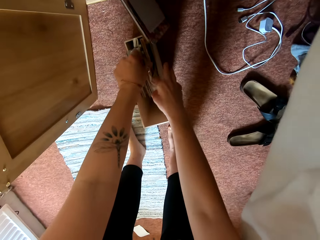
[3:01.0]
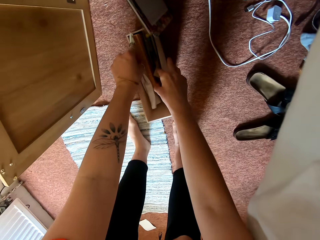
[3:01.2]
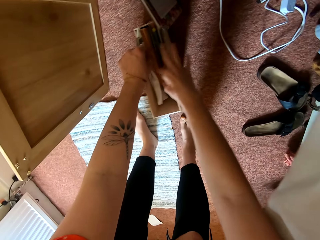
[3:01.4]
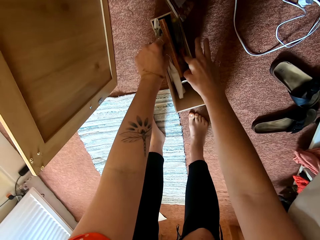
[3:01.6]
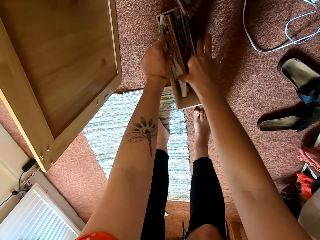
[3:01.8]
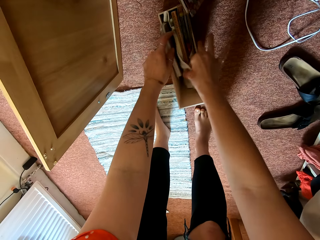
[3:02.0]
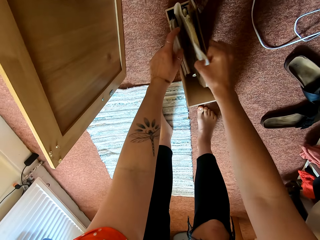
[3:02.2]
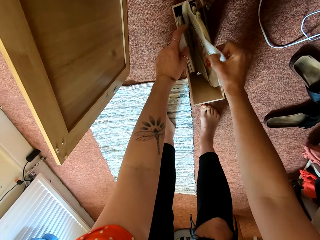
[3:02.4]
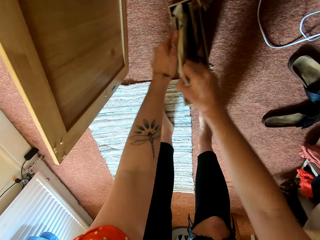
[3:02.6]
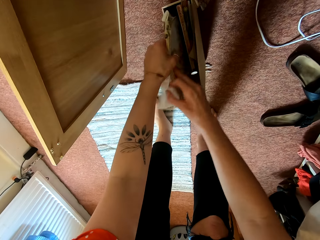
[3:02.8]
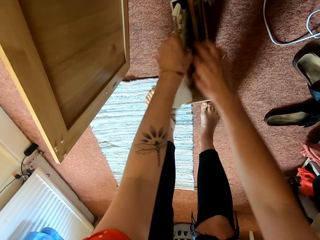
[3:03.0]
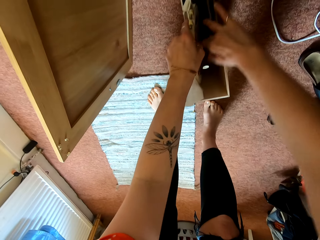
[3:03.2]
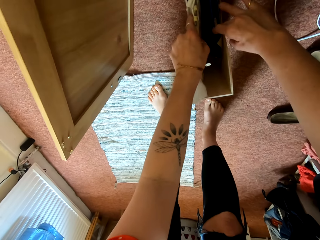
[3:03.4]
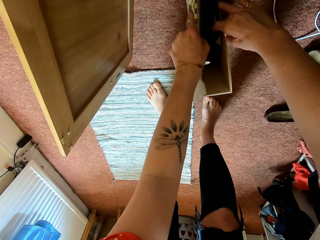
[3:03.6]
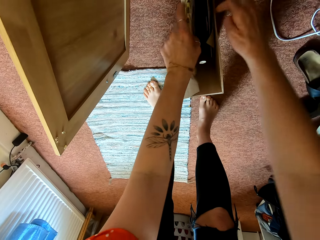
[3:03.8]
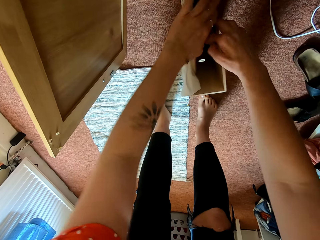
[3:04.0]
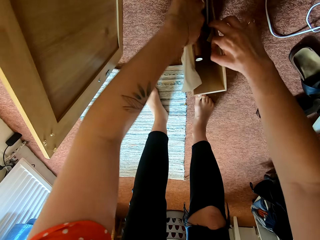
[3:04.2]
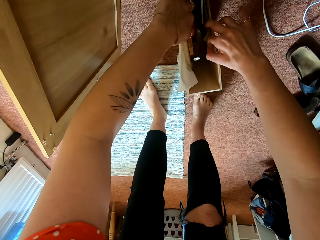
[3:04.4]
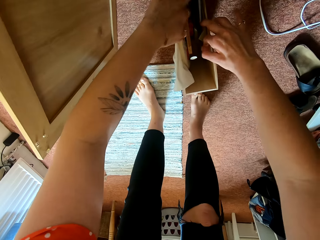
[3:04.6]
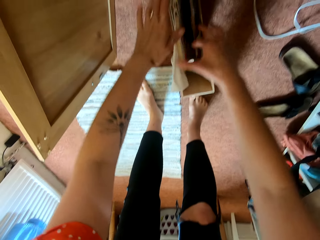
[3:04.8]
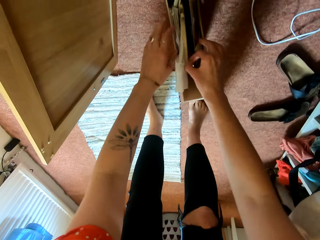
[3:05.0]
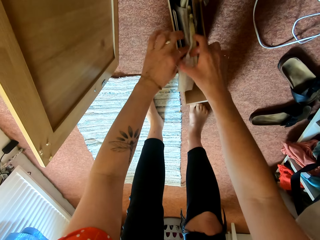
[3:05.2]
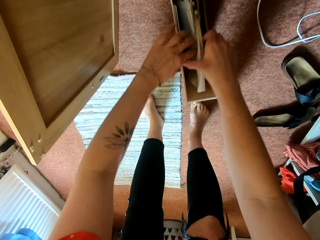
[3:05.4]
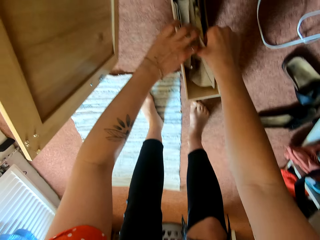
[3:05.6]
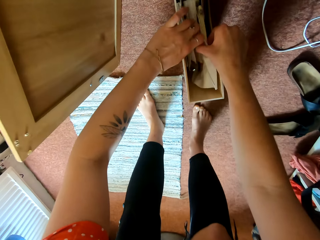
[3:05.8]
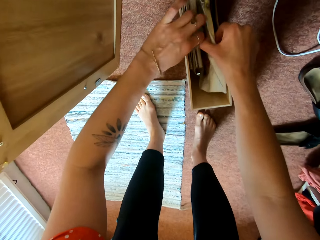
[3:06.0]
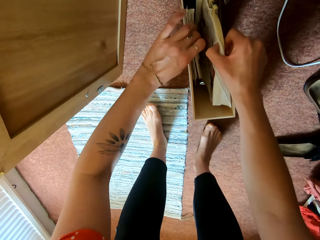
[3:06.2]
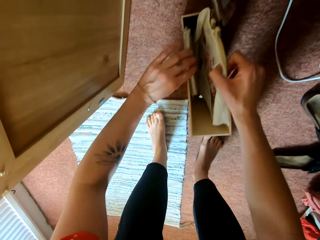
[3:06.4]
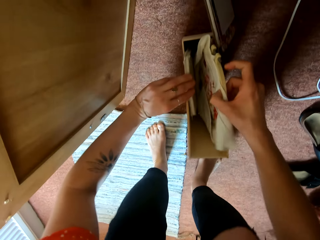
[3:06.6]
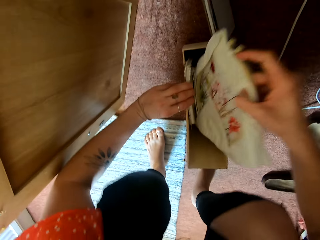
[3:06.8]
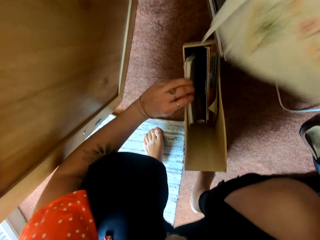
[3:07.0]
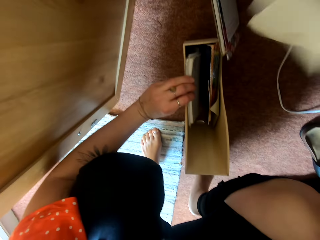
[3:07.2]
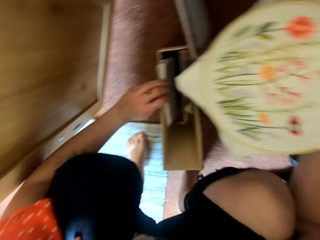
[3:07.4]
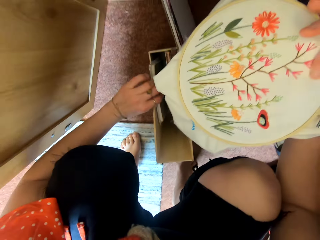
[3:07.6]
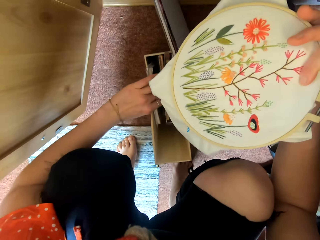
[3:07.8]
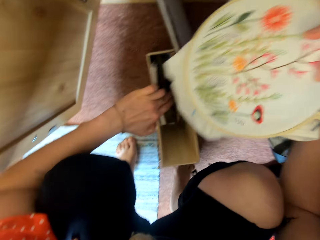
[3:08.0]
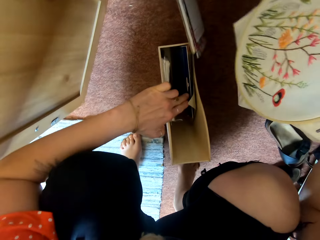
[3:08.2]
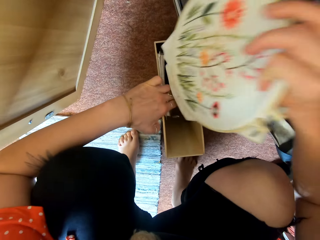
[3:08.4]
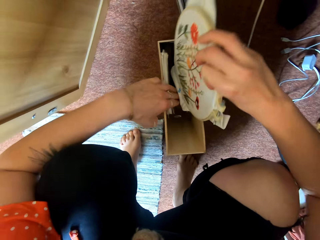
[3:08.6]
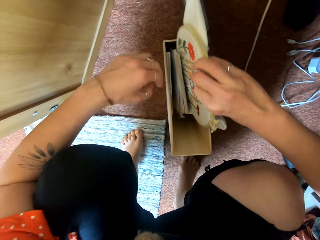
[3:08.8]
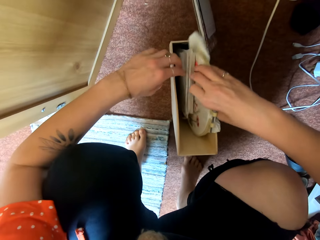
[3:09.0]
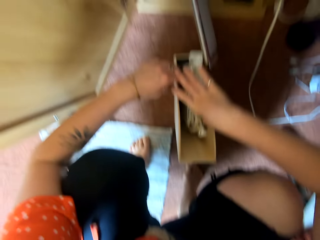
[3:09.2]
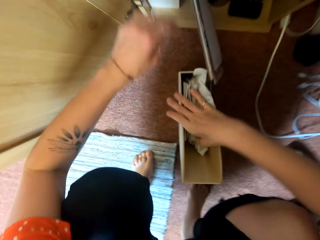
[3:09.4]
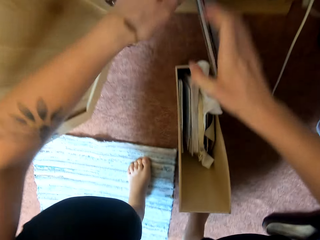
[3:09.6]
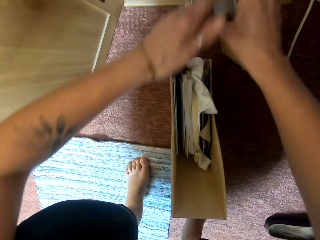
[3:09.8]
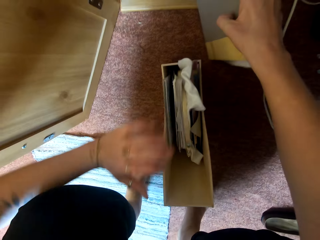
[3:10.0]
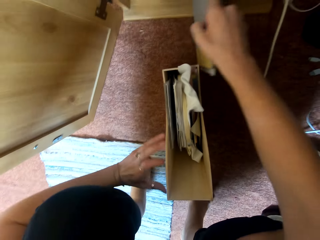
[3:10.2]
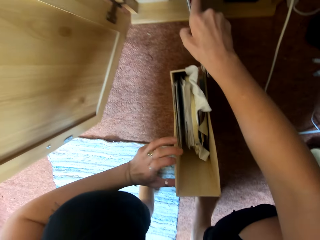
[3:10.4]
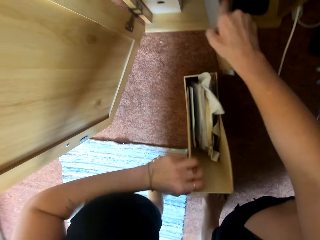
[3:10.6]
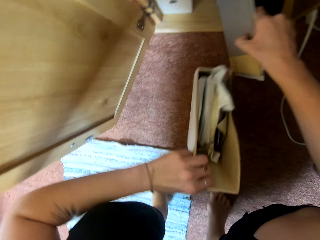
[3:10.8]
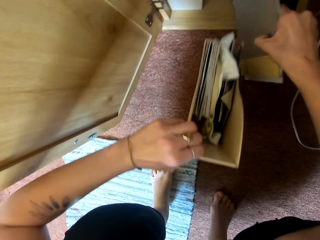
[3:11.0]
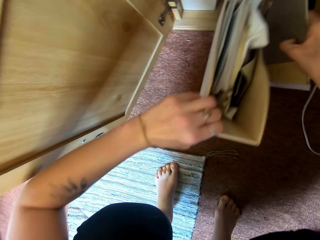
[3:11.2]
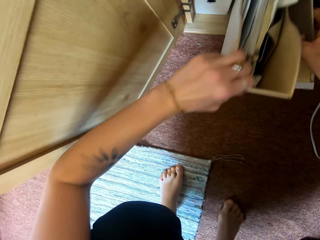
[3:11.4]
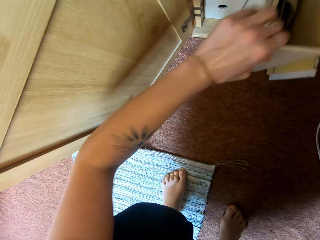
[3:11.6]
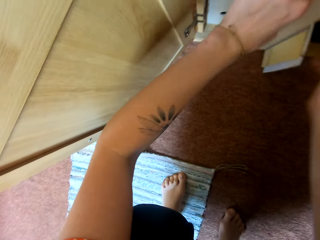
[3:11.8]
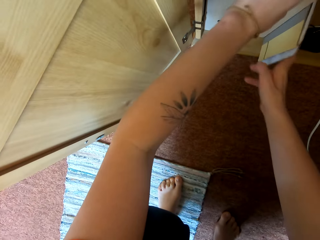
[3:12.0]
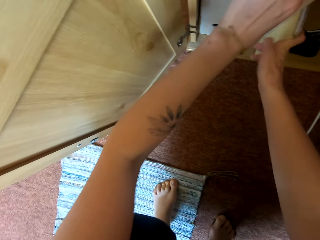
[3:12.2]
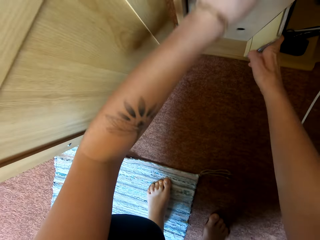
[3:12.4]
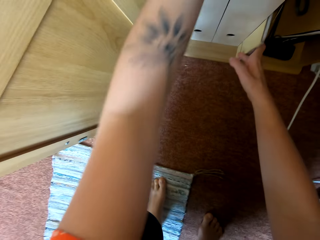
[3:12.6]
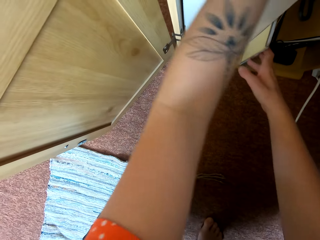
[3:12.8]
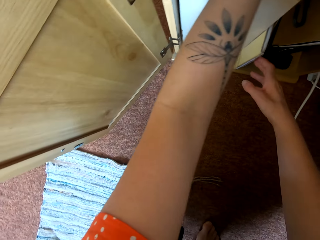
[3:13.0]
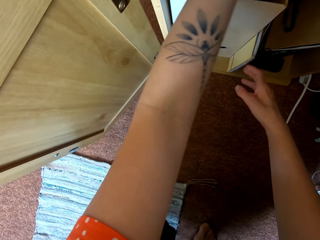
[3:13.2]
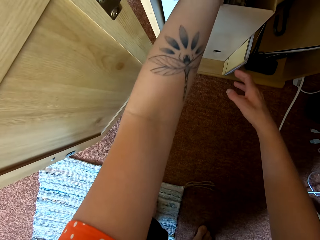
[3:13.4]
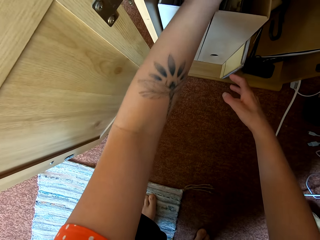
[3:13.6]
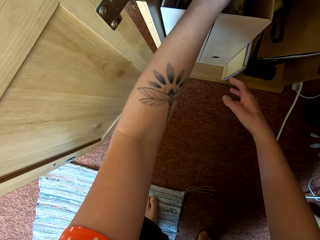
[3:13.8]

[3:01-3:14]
The camera wearer searches through the box. They touch papers in the file, remove papers from the file, return the papers in the file, and return the file in the night stand.

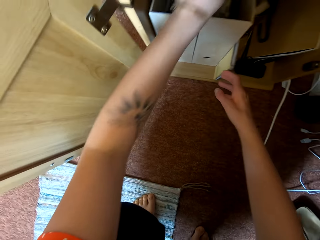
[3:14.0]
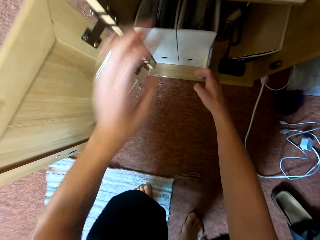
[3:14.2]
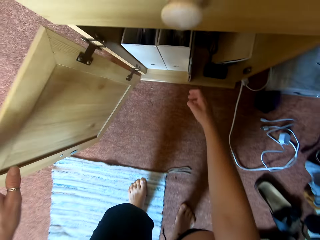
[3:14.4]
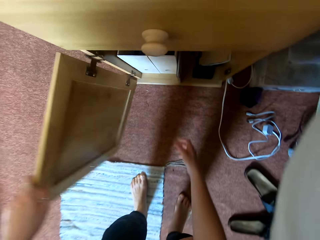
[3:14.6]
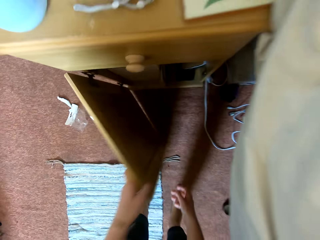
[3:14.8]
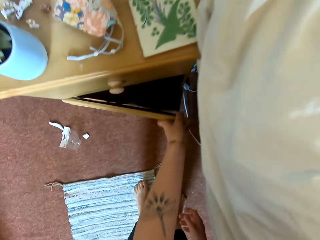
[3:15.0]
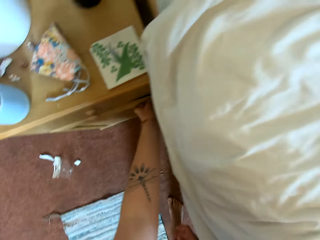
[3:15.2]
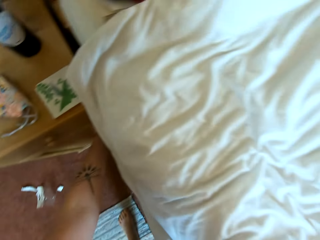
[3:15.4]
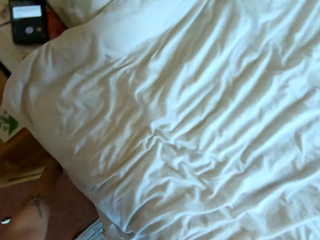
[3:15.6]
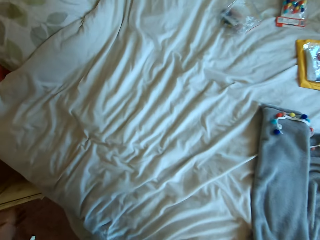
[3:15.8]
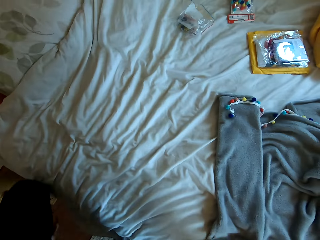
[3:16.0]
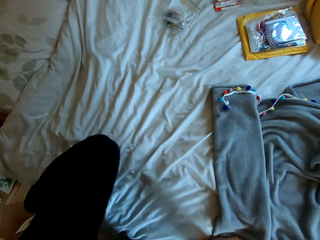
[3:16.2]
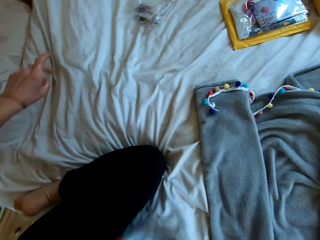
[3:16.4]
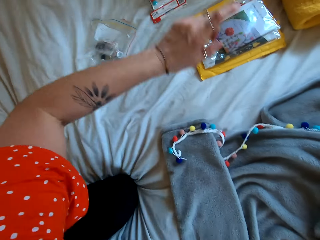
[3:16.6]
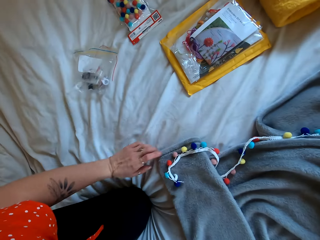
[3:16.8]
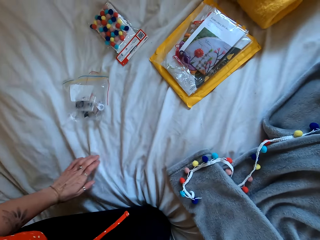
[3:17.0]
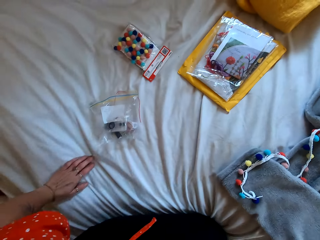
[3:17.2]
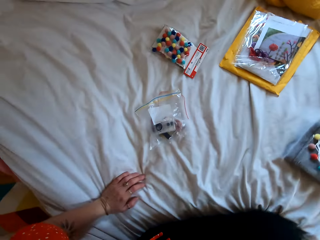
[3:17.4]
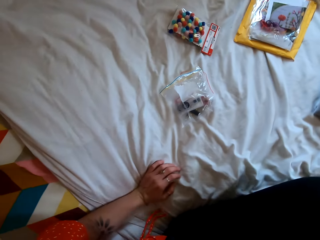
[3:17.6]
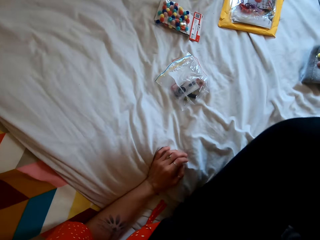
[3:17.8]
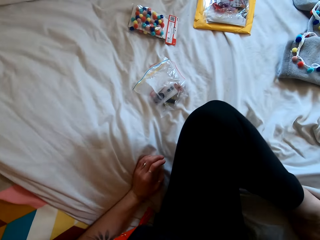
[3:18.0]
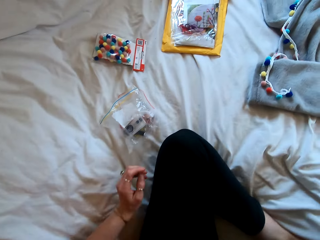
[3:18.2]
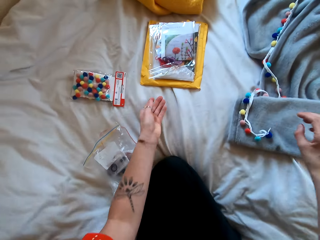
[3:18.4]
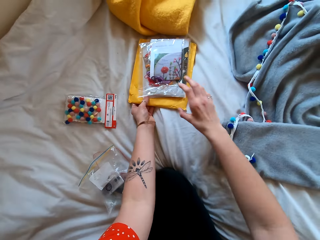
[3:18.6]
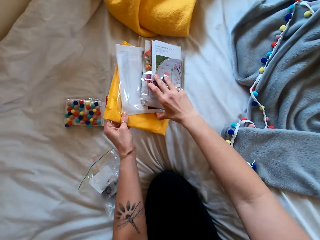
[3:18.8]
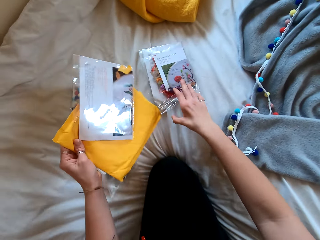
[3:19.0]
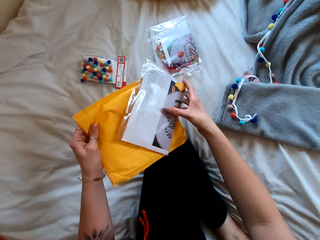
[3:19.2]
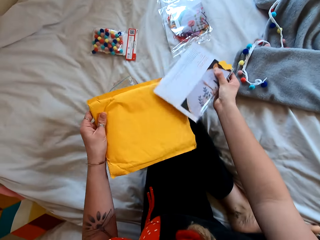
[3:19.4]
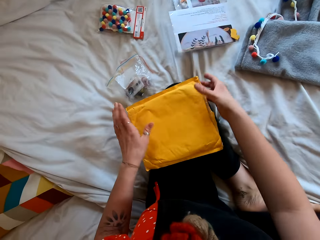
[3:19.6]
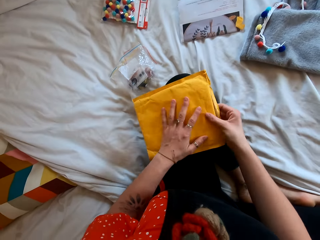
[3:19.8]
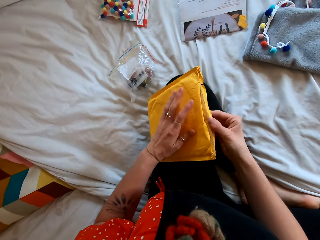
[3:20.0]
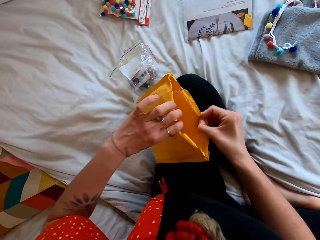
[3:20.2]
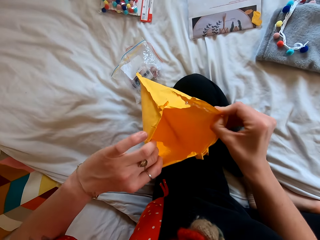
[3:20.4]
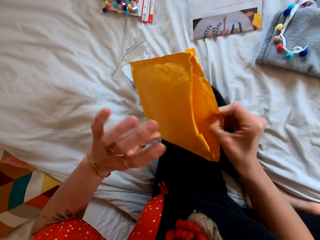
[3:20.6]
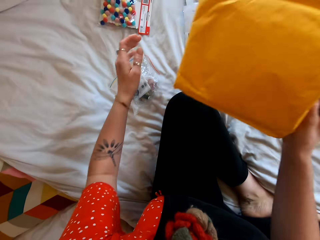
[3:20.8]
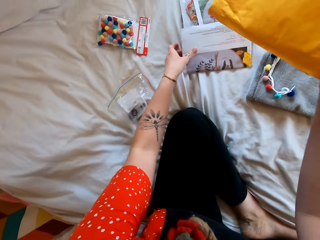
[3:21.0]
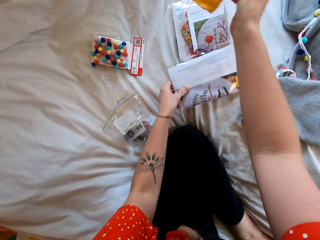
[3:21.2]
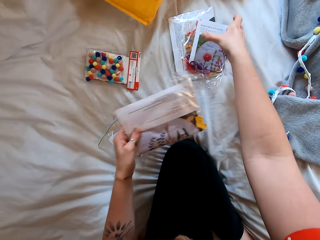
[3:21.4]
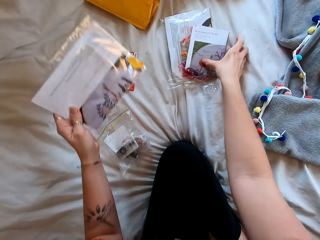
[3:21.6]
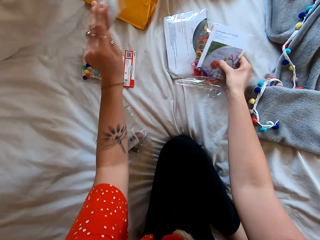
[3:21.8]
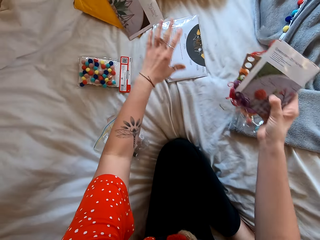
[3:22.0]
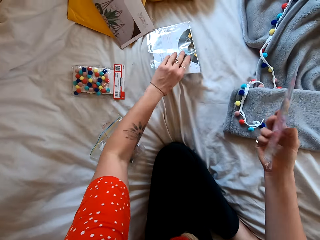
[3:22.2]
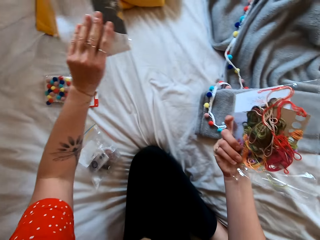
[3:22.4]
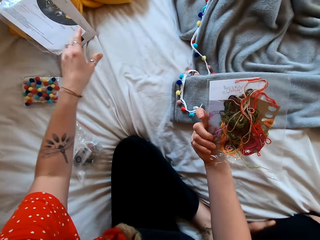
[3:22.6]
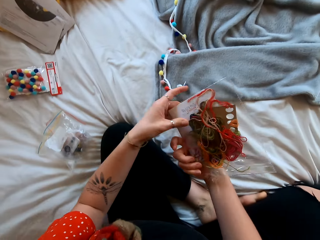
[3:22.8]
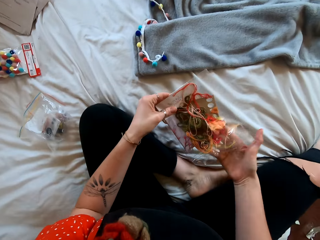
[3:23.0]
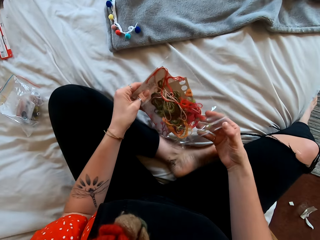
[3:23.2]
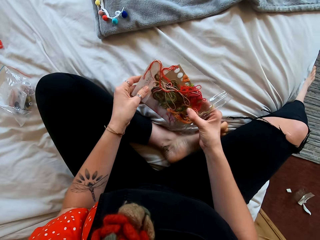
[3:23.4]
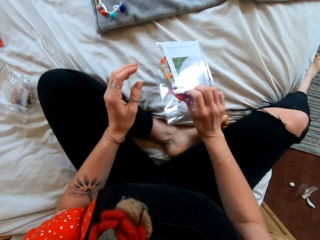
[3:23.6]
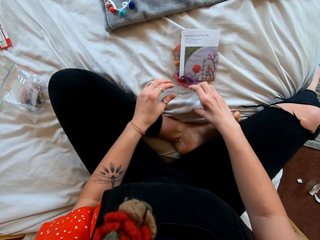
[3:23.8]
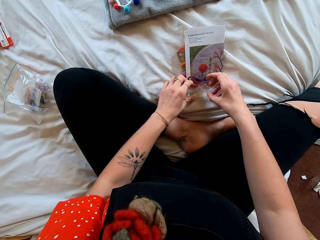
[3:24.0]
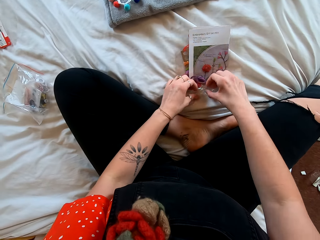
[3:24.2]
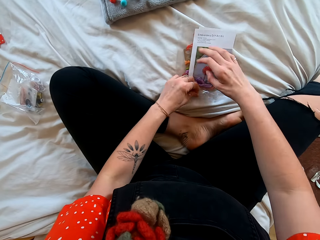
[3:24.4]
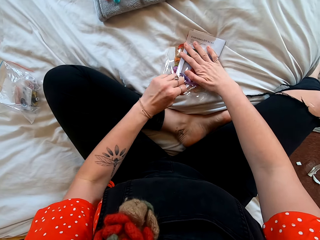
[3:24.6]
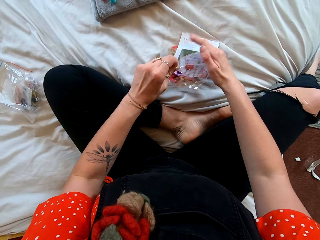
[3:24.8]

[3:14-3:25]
The camera wearer closes the night stand. They climb on the bed. They pick up the envelope, check the envelope, and put the envelope on the table. They put the booklet on the bed and pick up the booklet. They remove something.
